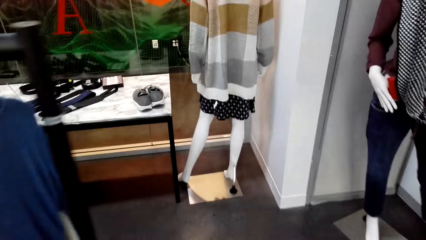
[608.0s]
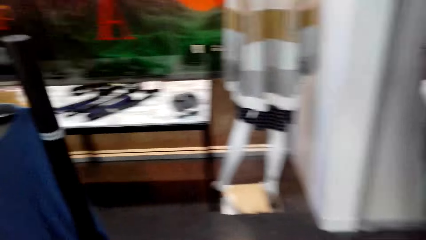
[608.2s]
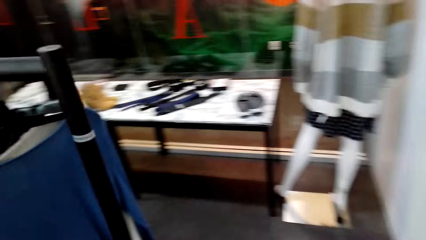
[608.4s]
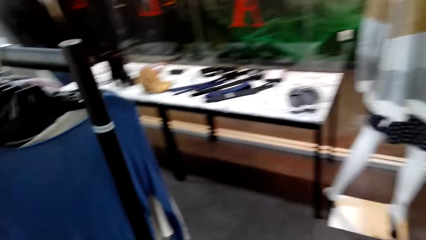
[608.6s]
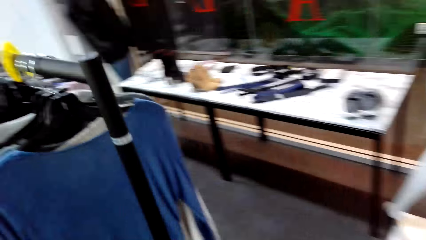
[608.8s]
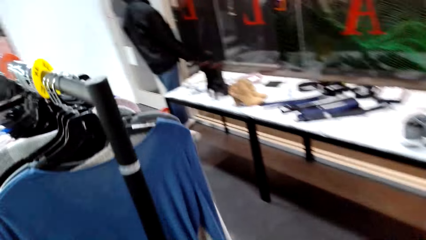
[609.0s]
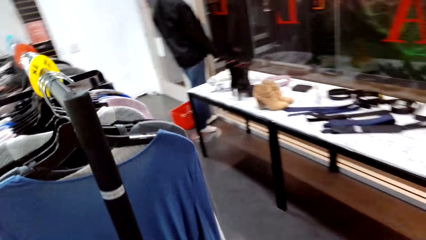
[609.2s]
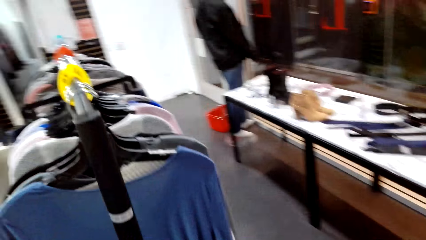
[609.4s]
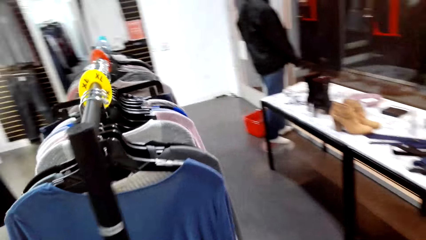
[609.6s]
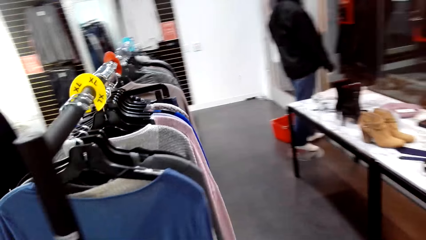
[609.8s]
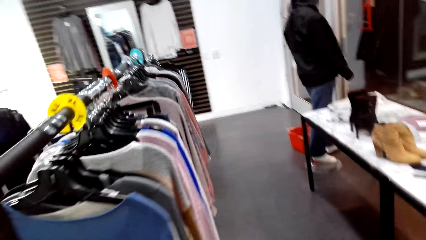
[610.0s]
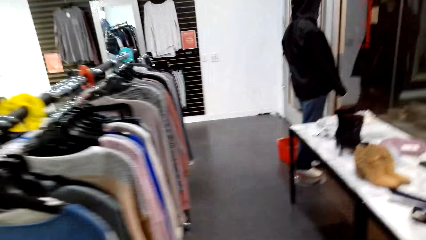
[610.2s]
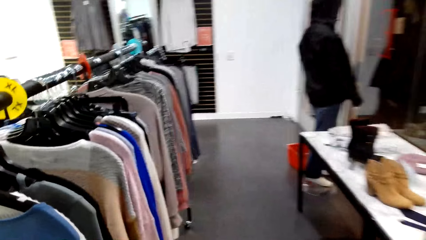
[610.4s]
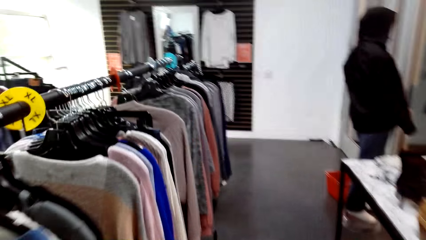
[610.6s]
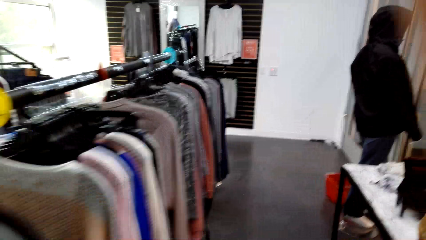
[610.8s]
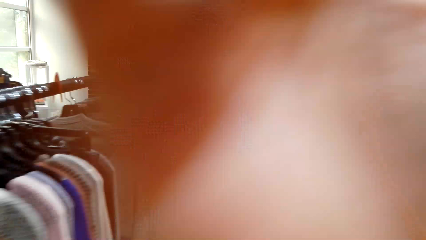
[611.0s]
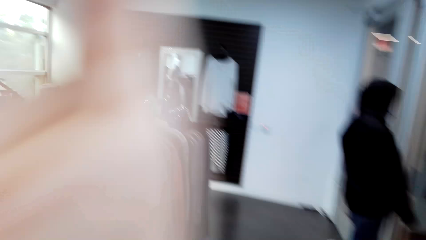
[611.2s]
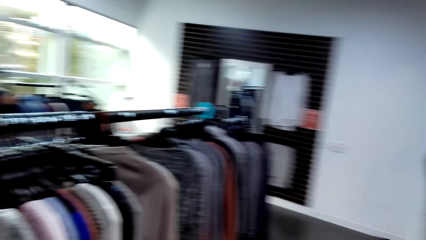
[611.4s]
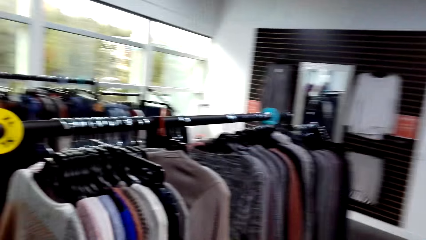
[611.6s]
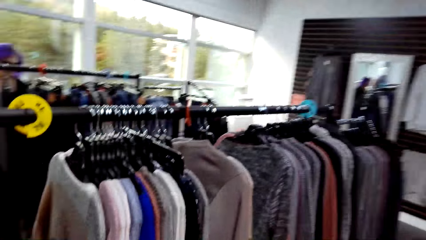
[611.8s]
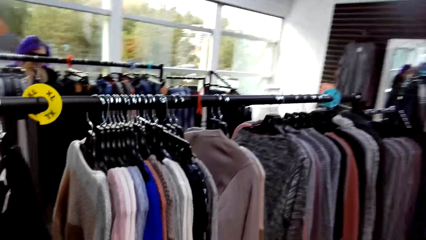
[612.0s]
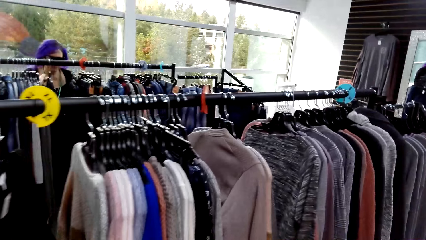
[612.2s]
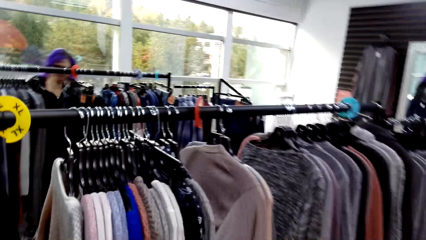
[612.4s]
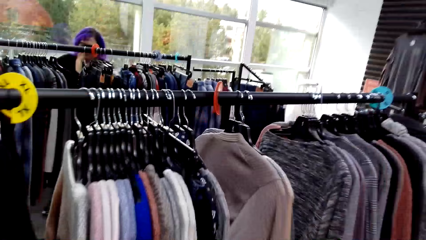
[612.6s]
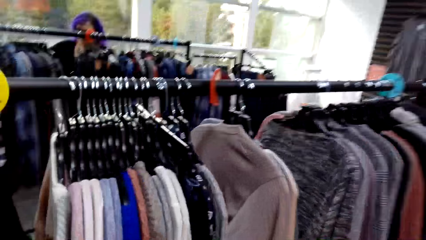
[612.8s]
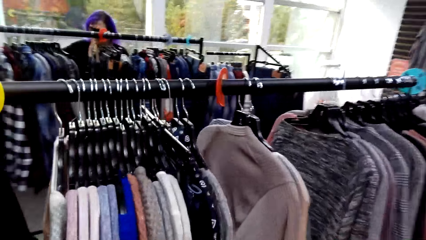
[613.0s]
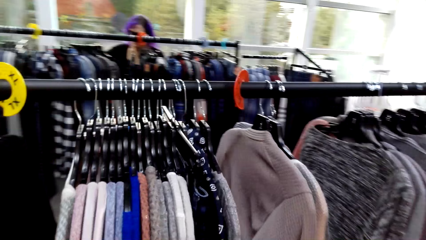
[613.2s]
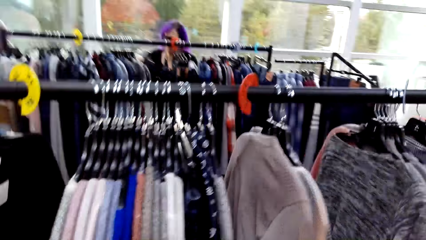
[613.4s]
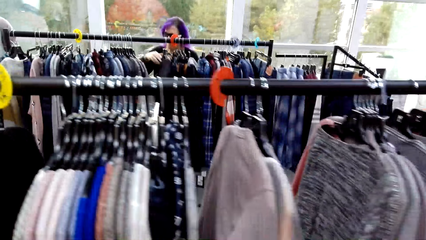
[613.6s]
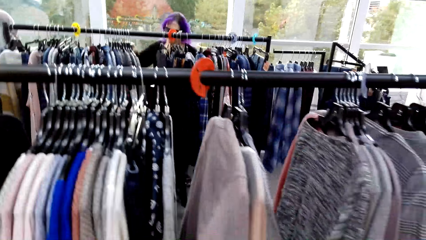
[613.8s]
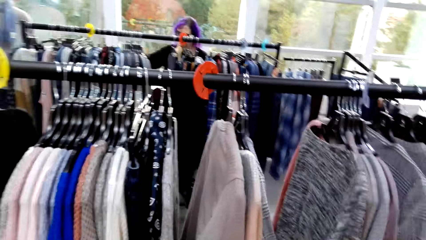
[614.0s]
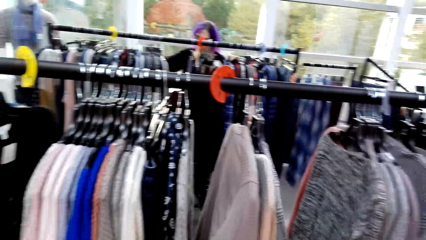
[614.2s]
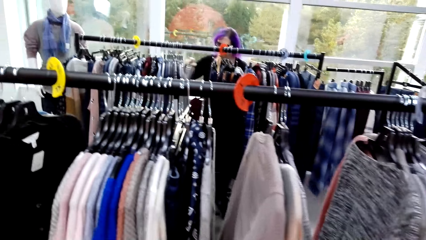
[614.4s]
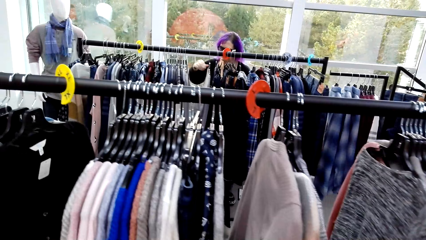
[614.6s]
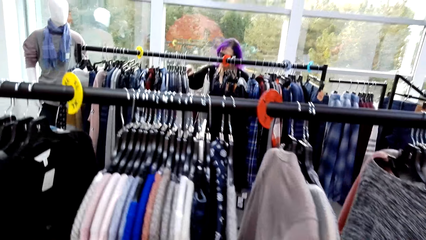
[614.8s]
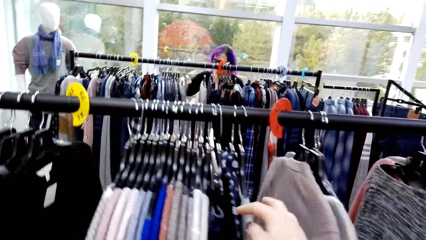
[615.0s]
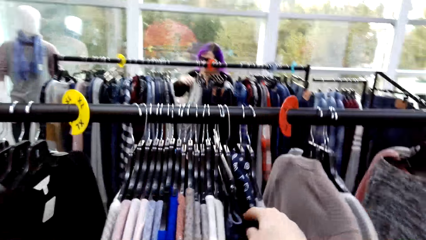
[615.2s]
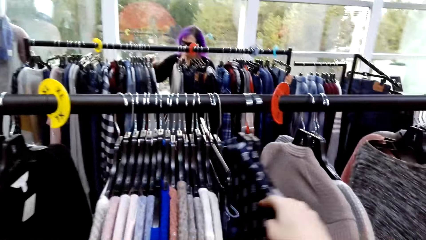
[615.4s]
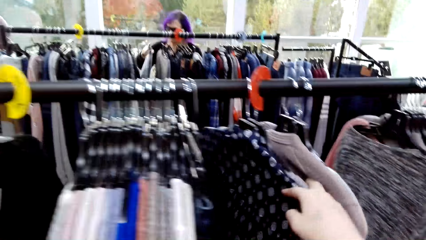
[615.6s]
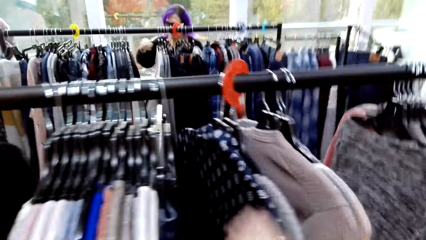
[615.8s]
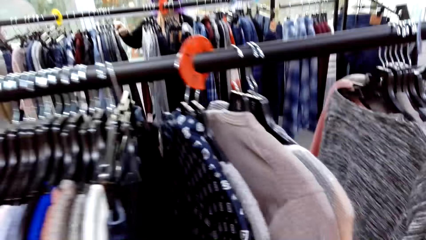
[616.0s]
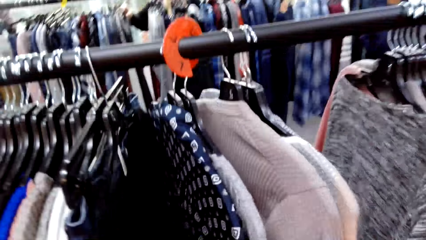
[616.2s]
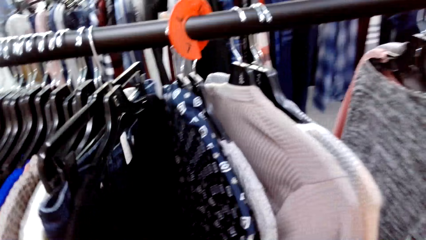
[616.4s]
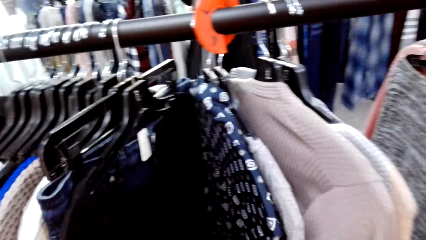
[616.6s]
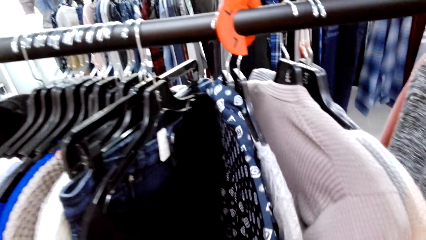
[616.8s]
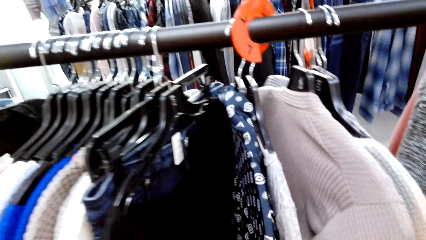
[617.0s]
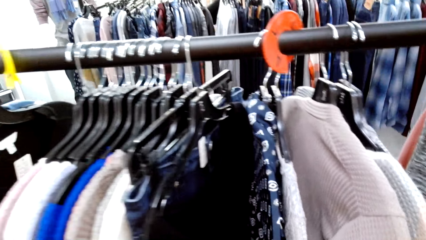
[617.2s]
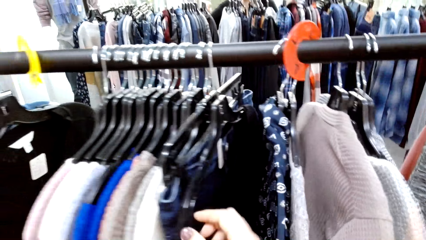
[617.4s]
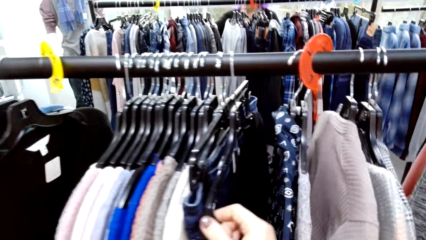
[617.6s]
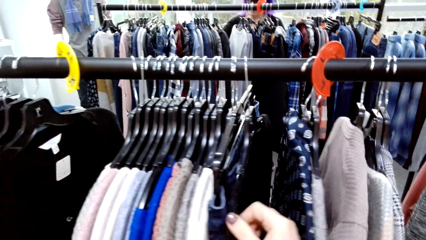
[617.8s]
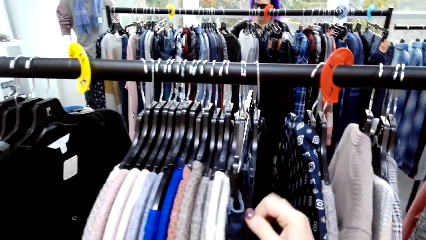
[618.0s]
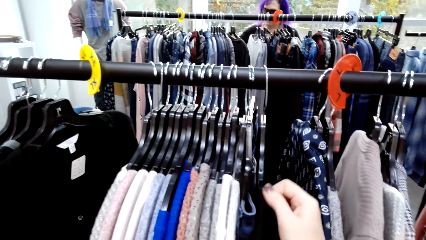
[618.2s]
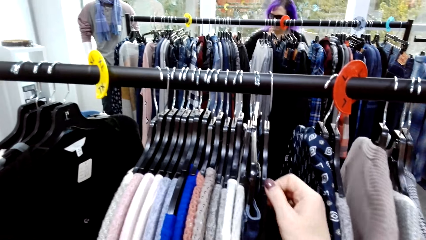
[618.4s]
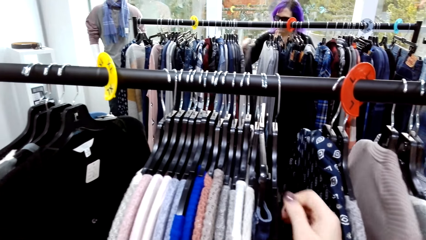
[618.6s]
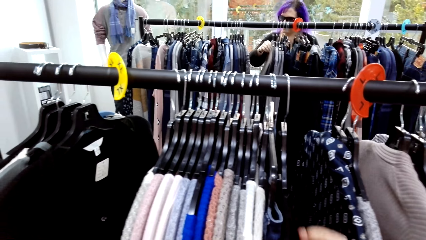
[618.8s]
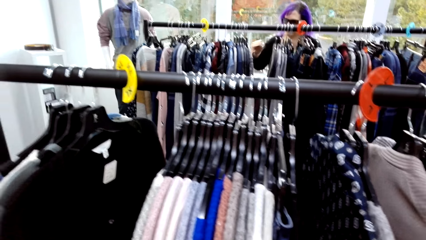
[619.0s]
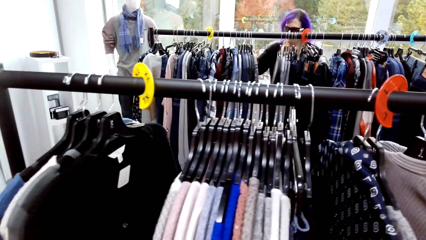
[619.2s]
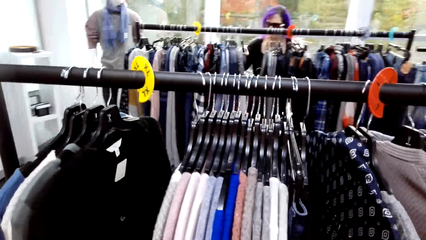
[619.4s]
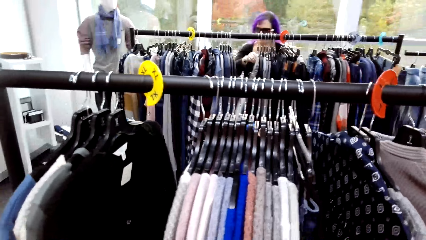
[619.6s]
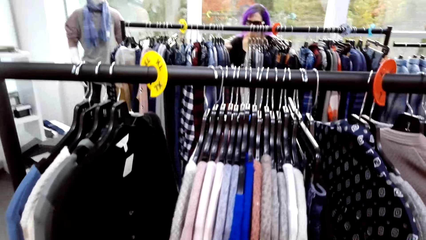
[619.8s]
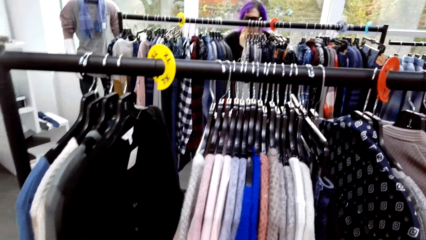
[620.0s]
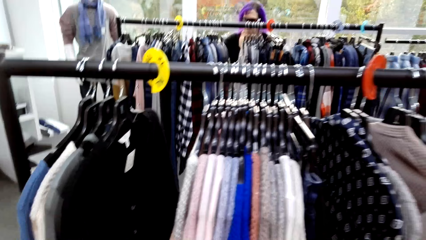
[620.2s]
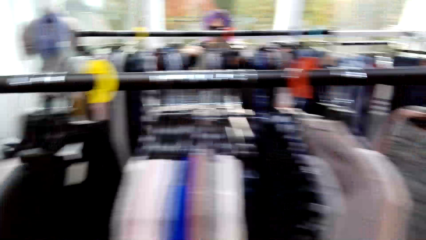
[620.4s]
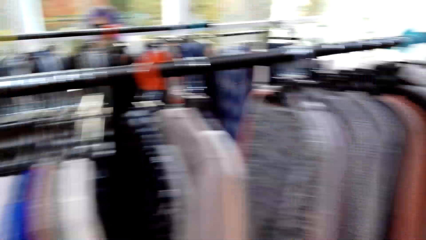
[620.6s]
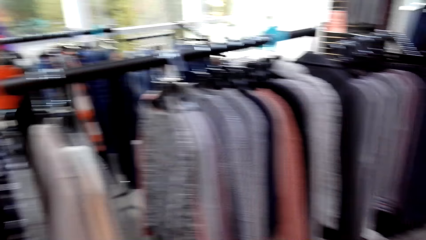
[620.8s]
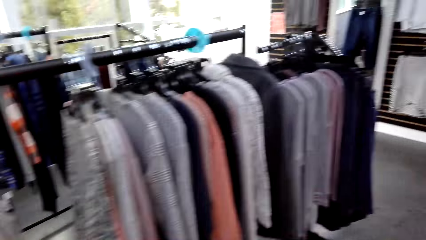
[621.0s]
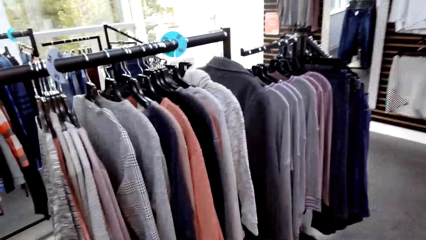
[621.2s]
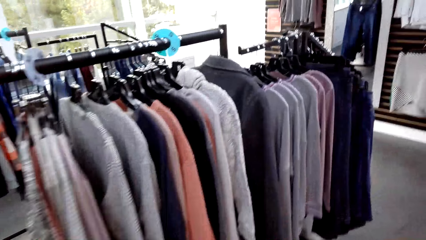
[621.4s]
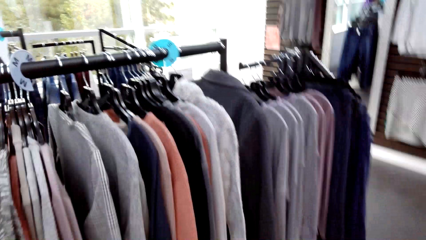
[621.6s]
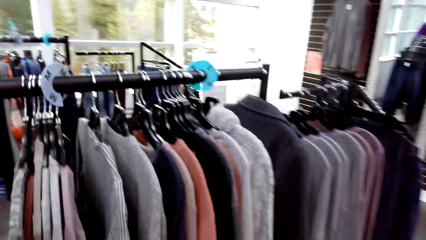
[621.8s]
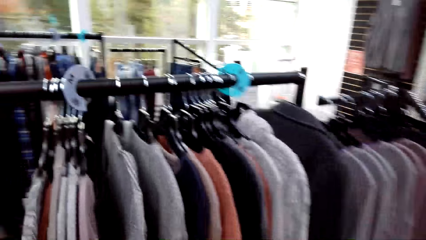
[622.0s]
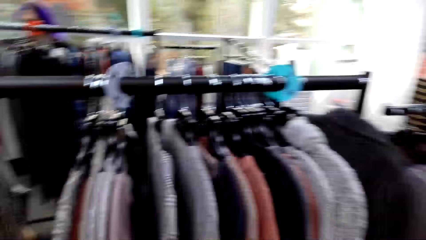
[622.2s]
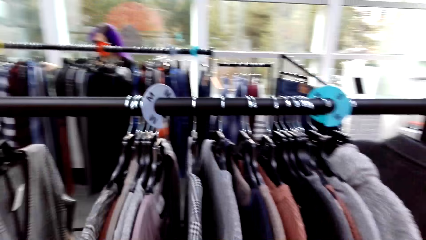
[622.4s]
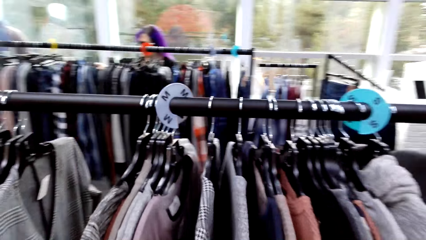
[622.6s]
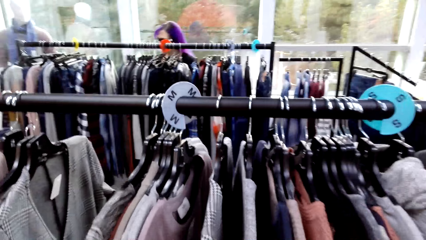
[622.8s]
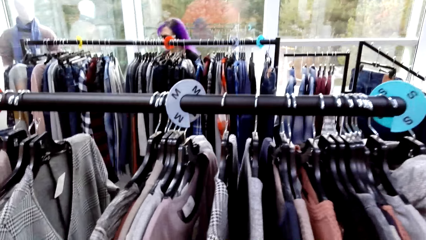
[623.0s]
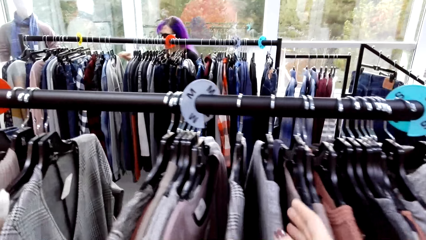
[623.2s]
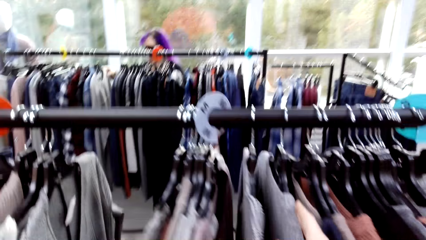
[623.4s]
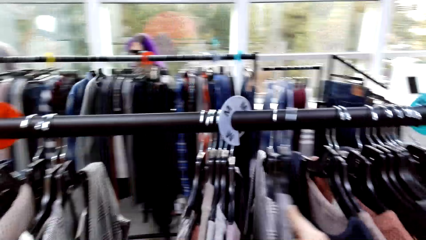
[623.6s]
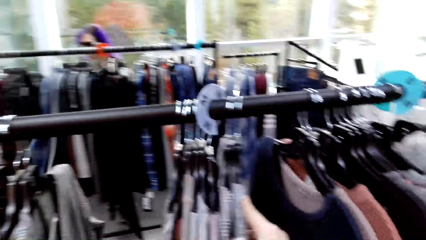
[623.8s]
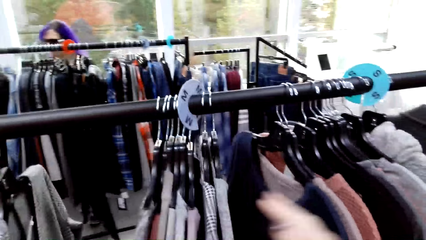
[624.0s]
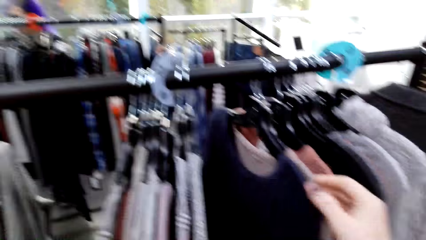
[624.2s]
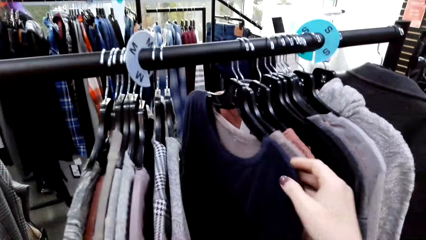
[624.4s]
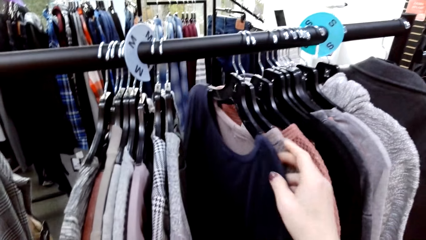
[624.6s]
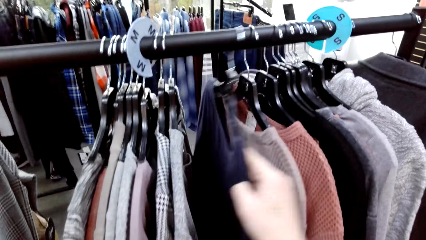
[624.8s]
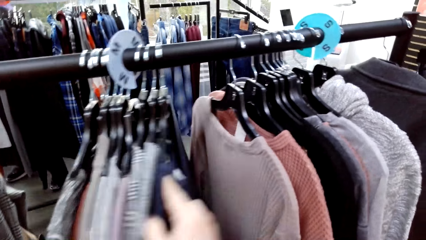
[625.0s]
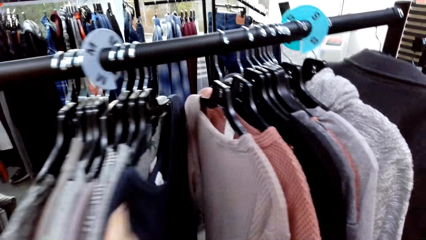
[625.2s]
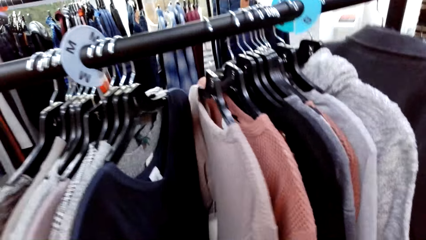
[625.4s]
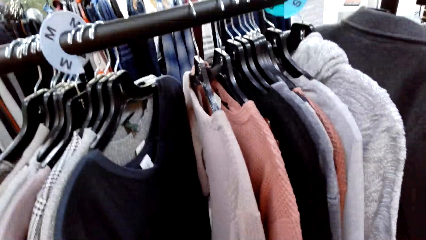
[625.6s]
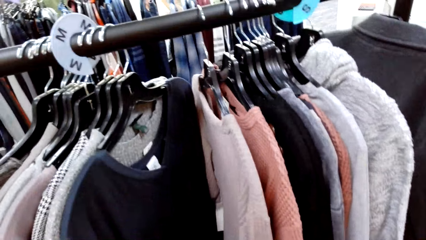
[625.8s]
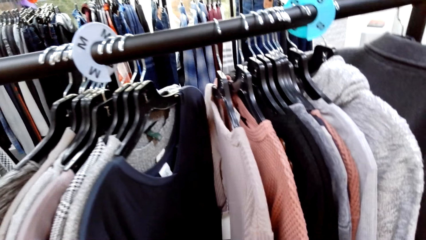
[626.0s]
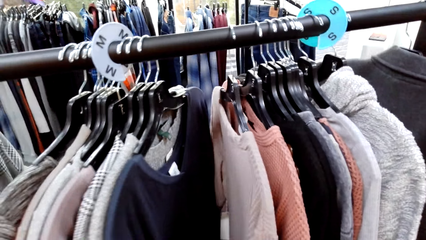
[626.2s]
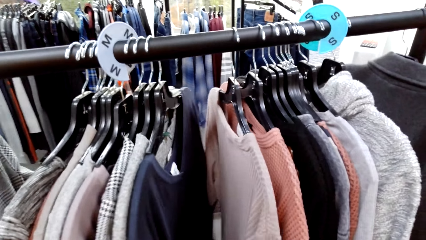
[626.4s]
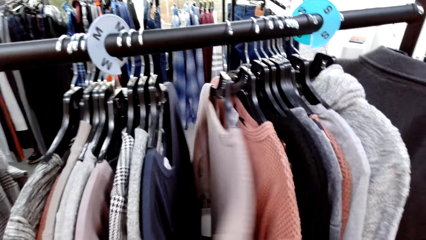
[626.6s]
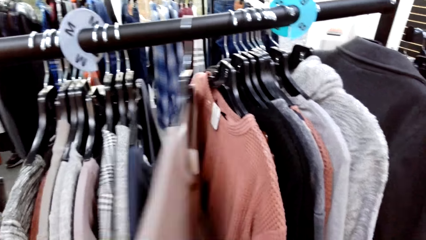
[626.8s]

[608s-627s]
The camera wearer moves a hand. A lady looks at the clothes. The lady moves a cloth. The camera wearer moves clothes and selects the clothes on the hanger. They move a hand. The lady moves a cloth. She moves a cloth again. The camera wearer looks around. The lady moves a cloth. The camera wearer moves a cloth. The lady moves a cloth. She moves a cloth again. The camera wearer moves a cloth.
